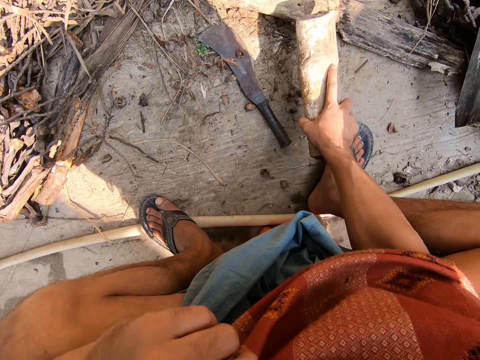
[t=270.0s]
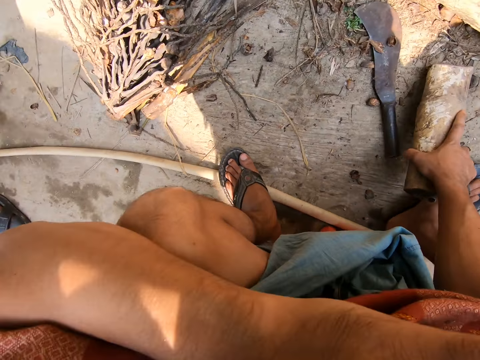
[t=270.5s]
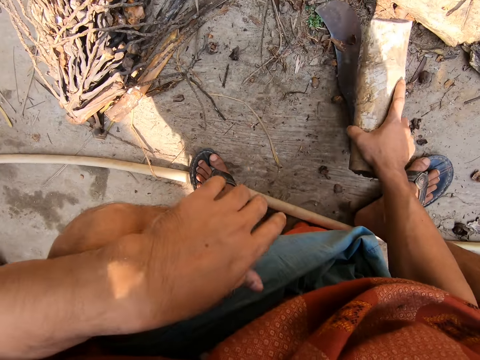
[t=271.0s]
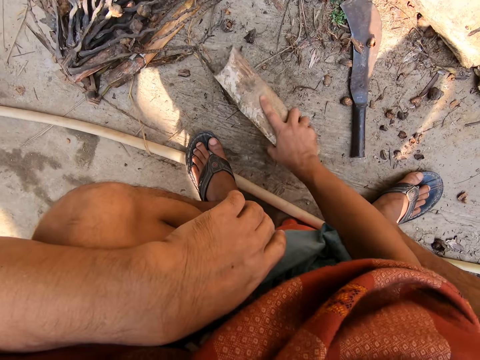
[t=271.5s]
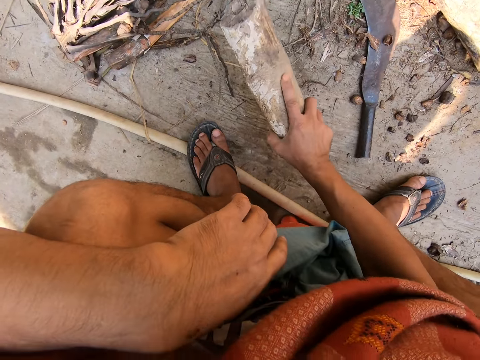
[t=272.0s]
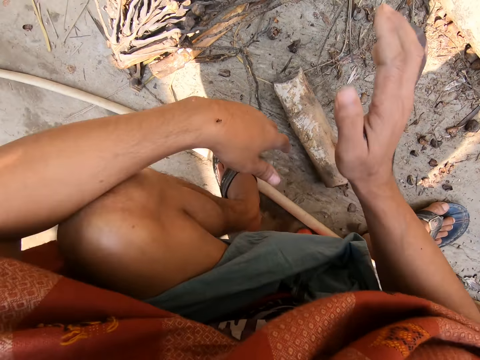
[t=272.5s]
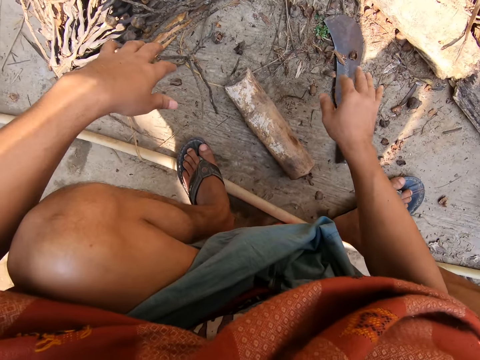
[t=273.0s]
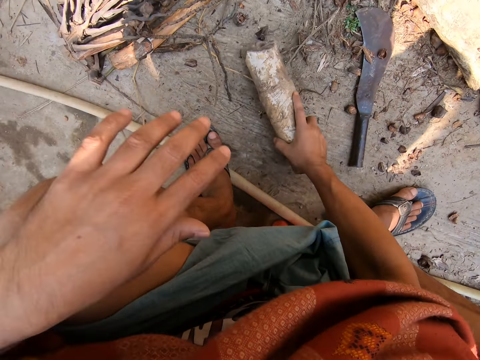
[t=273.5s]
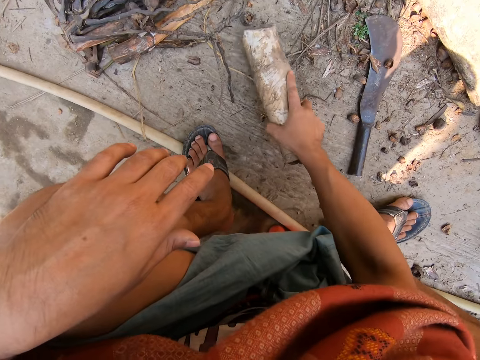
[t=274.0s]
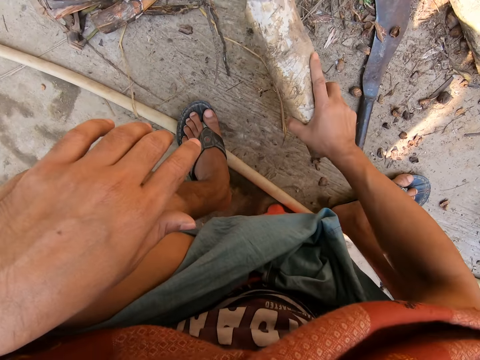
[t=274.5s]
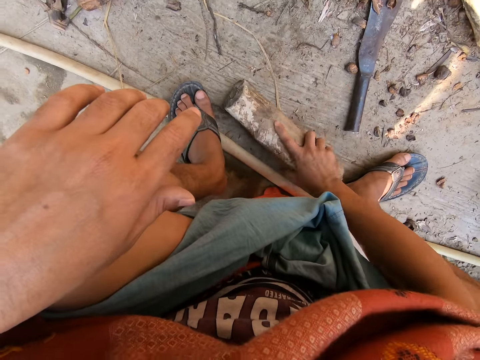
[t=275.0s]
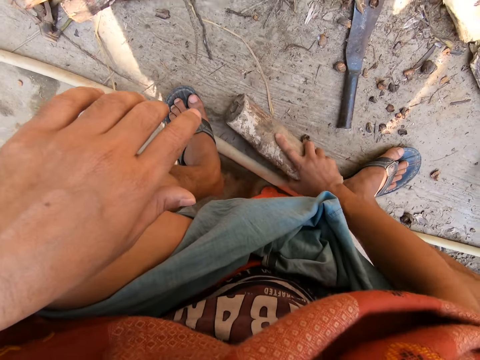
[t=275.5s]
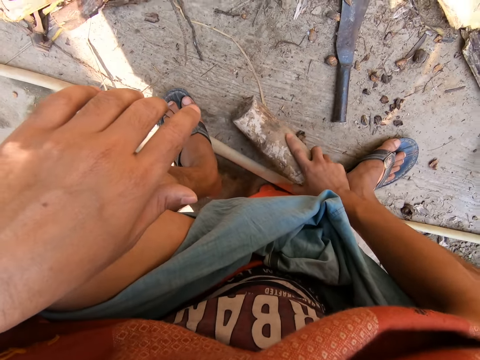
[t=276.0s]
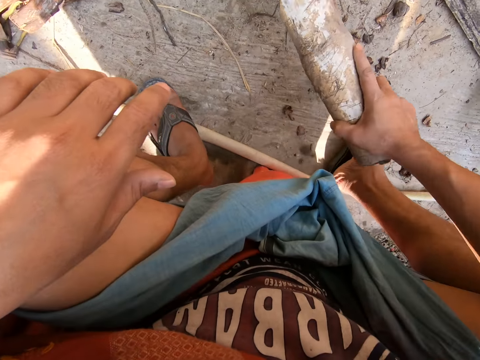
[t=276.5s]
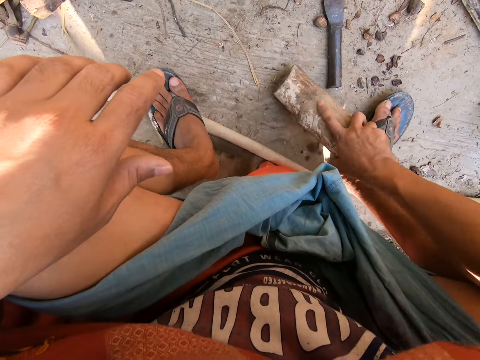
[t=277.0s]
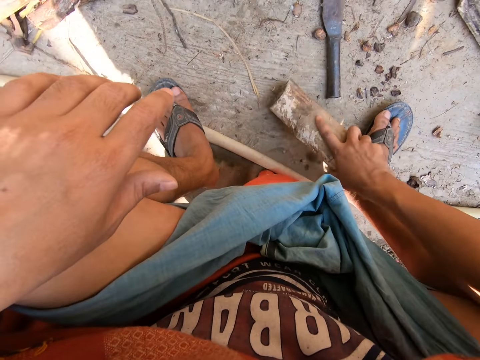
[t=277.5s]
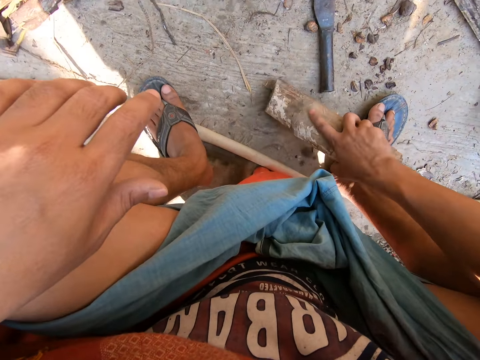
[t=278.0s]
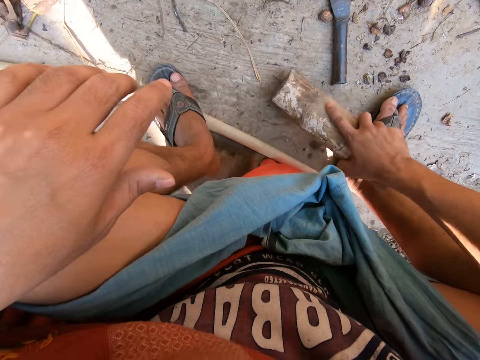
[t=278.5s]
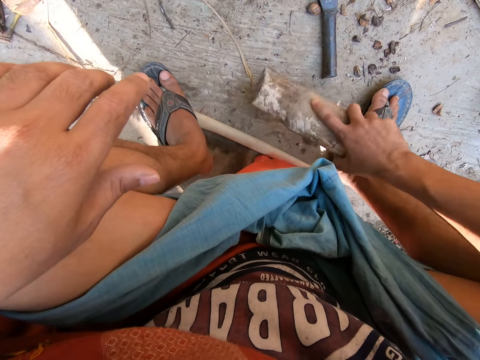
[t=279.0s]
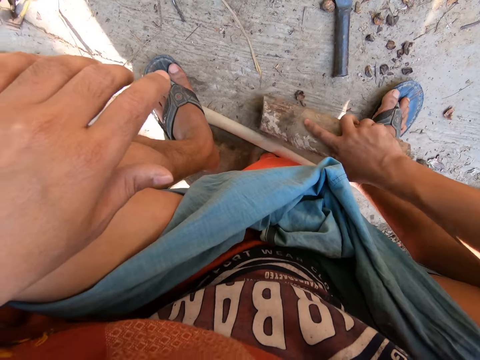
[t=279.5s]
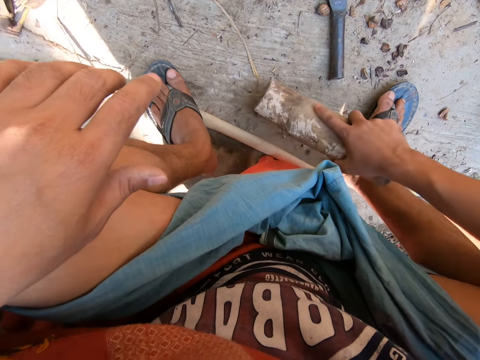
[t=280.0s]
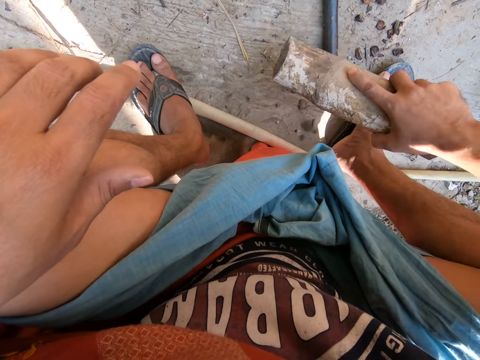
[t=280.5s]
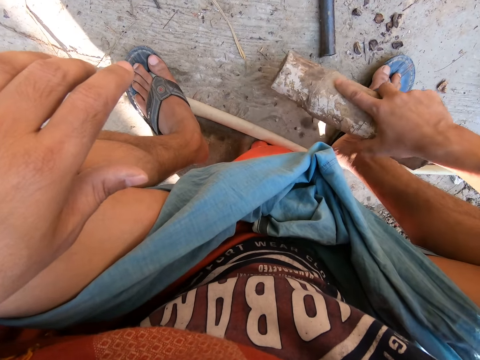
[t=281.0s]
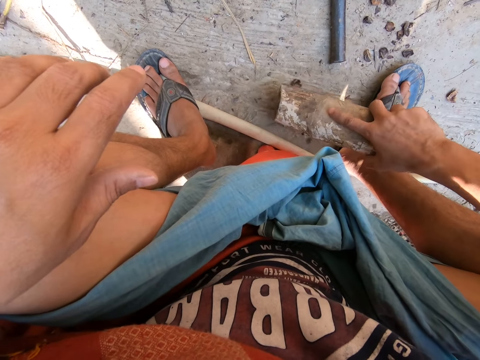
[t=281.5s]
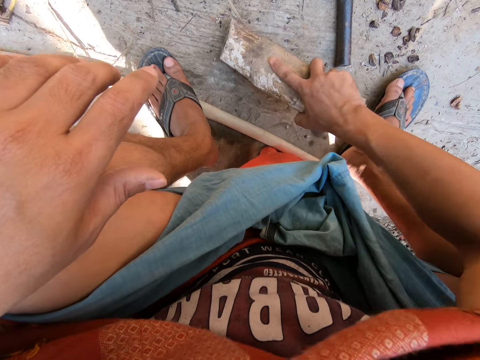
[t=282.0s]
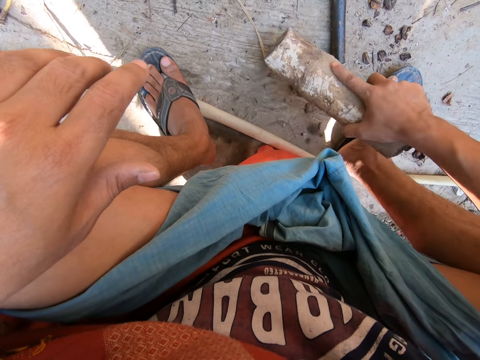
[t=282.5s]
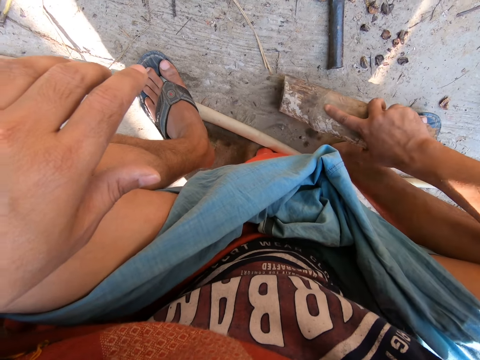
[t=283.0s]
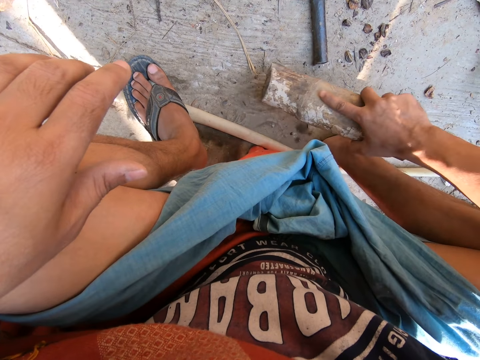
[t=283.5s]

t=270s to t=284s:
The camera wearer puts down the wood. They wipe off the bug from the hand. They pick up the wood. They kill the bugs.

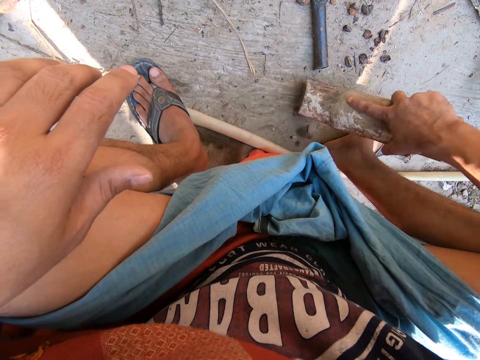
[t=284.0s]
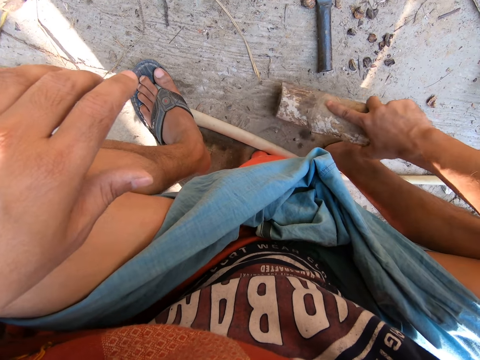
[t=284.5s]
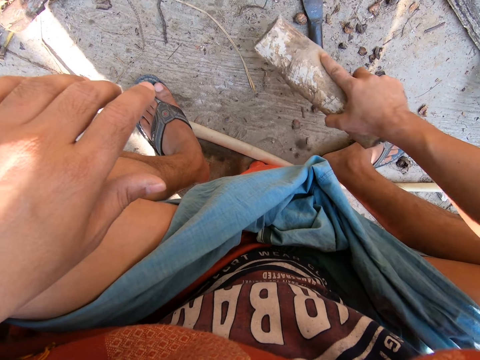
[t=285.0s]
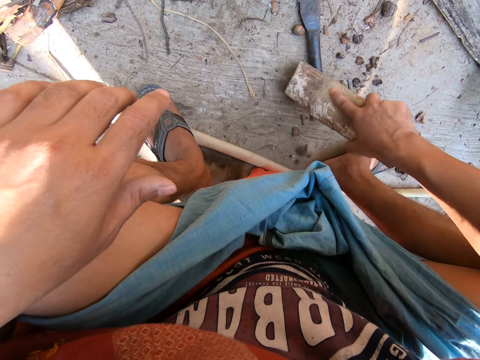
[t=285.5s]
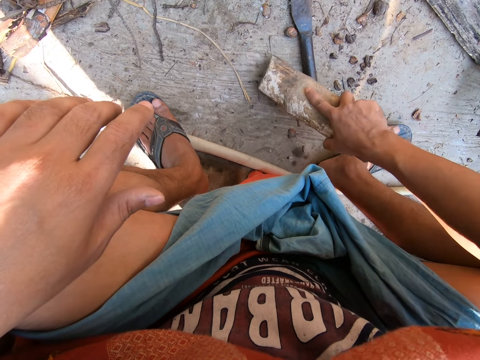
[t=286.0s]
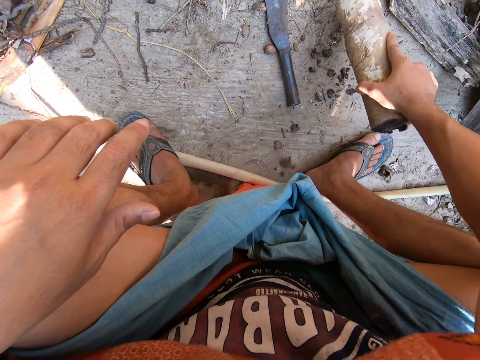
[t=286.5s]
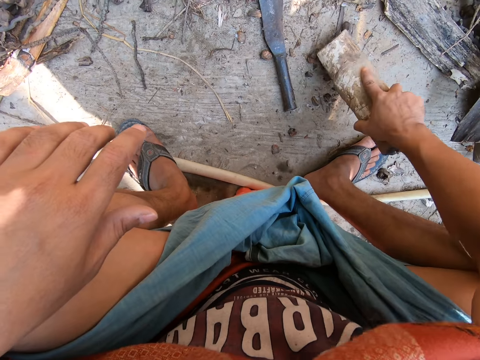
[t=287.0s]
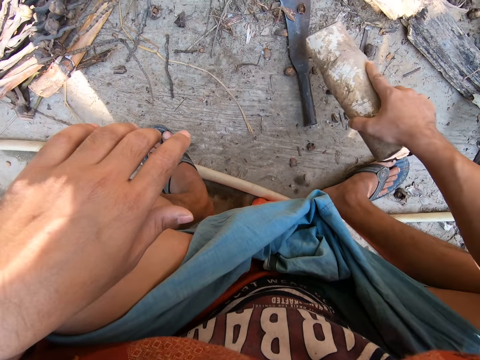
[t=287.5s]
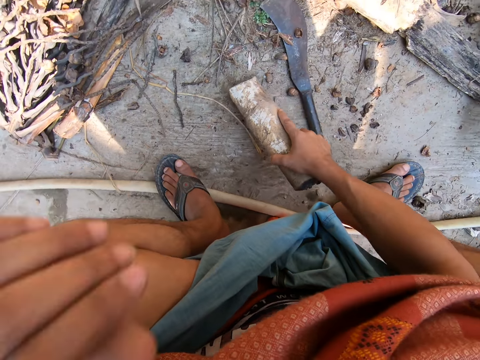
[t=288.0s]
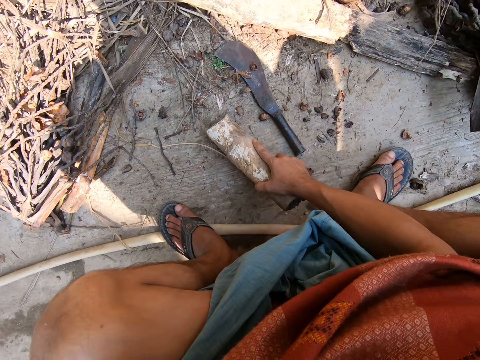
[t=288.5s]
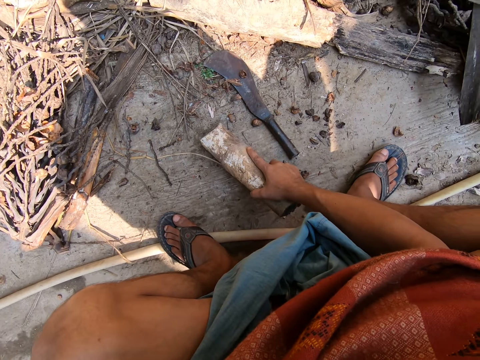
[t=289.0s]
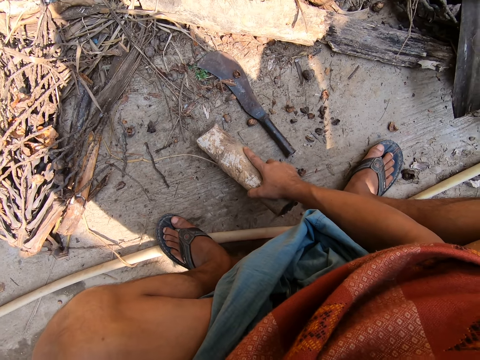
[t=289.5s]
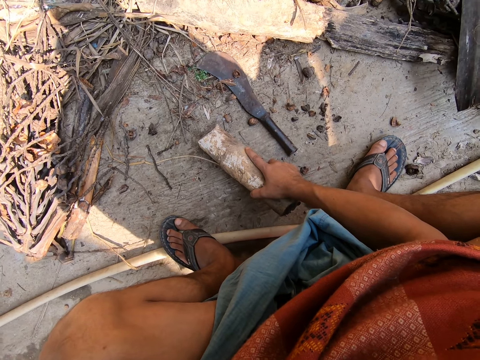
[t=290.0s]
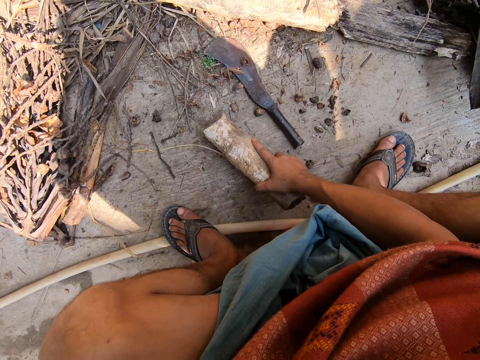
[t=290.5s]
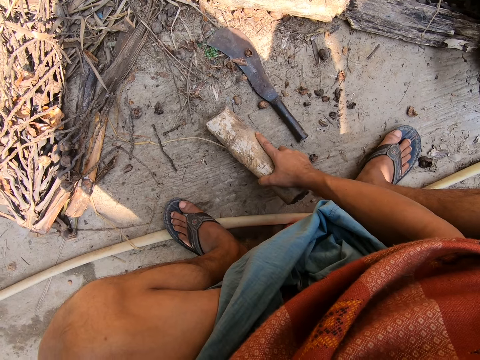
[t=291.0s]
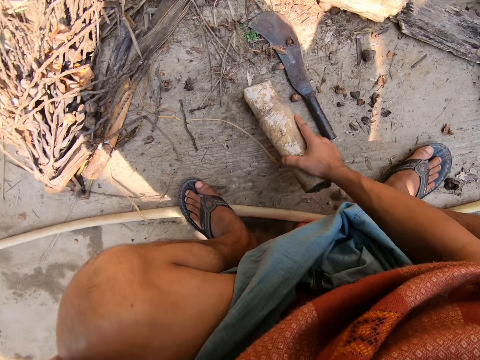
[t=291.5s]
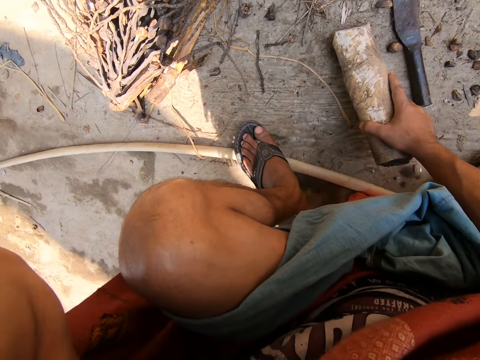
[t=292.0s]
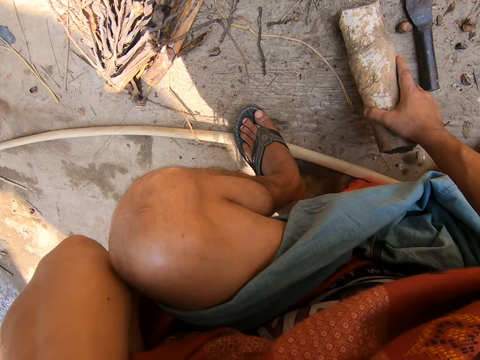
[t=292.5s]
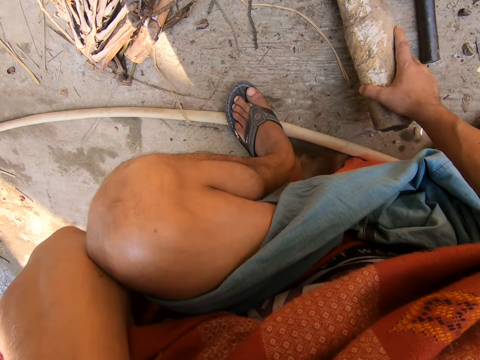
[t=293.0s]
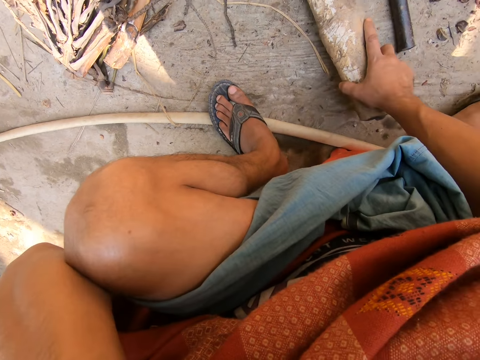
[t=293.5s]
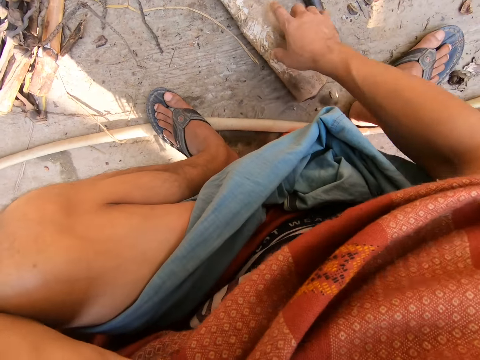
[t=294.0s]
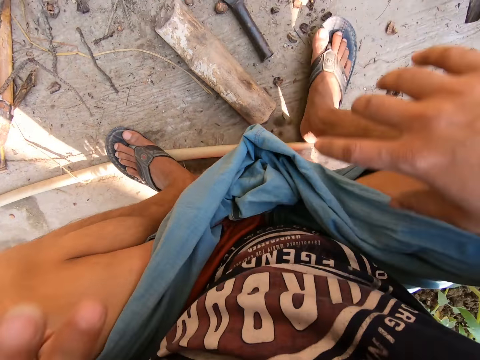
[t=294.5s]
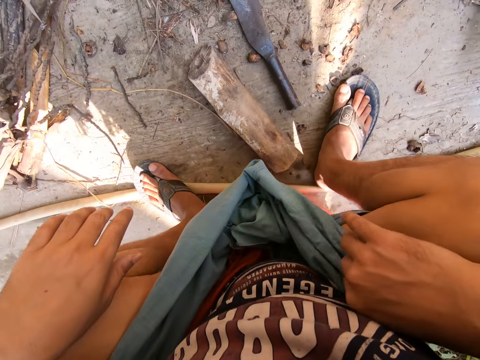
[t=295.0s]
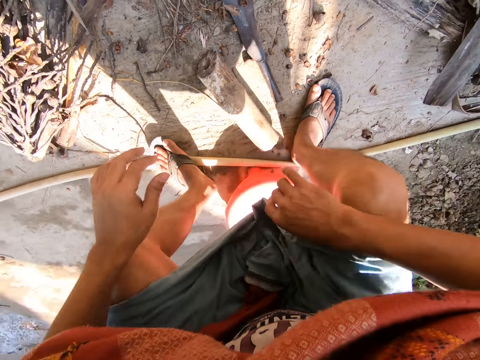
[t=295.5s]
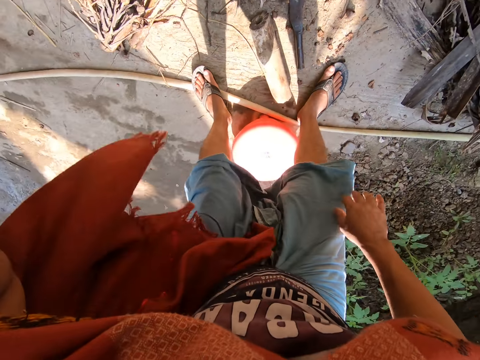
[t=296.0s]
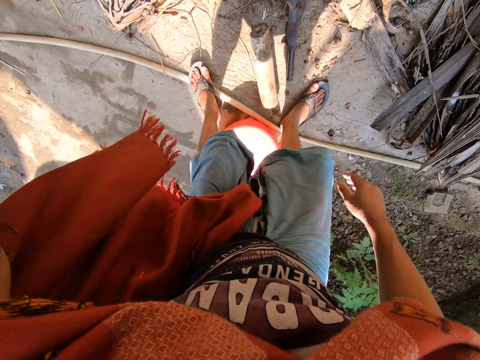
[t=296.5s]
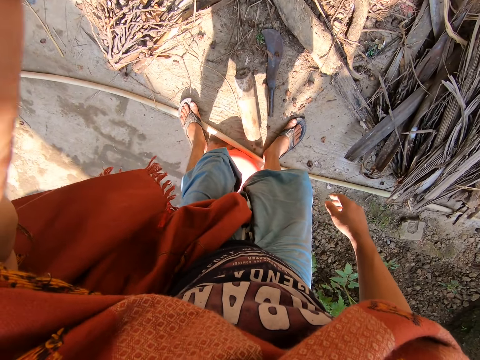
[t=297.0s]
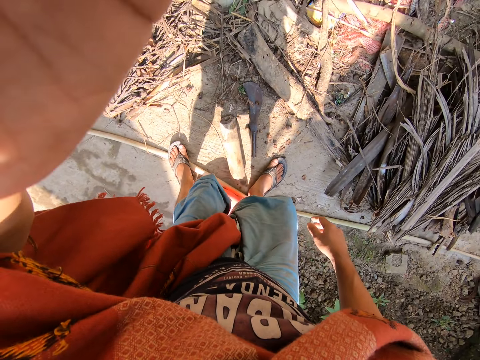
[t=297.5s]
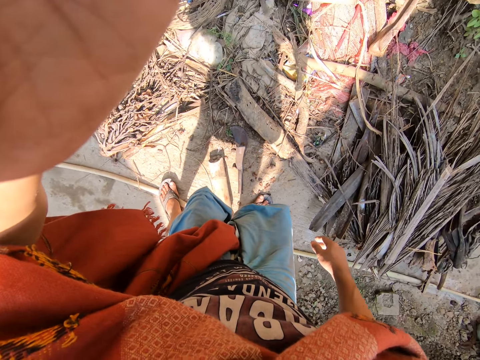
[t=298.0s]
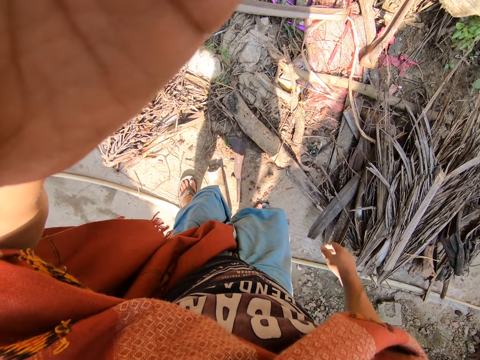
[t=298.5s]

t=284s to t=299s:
The camera wearer stops killing the bugs. They look around. They put down the wood. They rise up. They adjust the camera.
